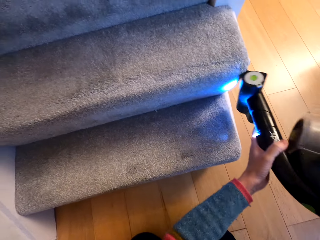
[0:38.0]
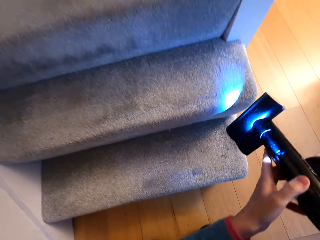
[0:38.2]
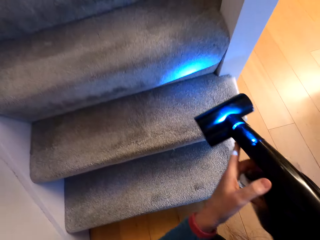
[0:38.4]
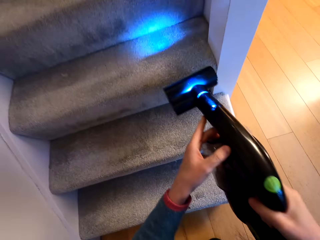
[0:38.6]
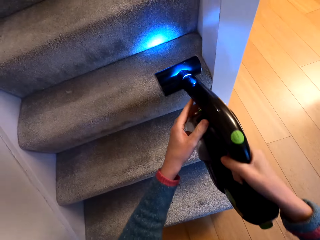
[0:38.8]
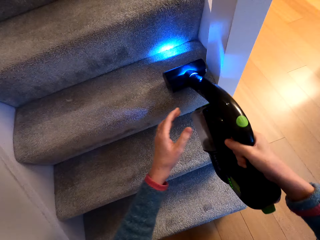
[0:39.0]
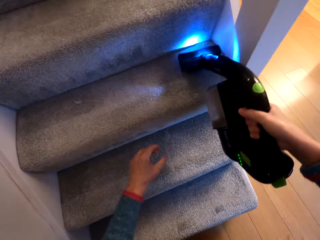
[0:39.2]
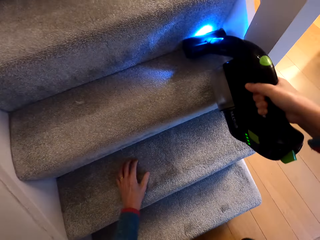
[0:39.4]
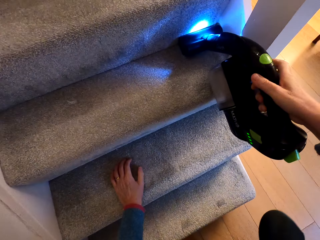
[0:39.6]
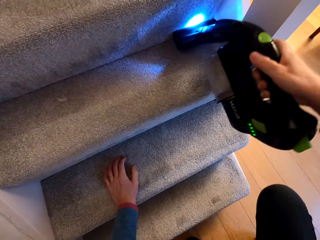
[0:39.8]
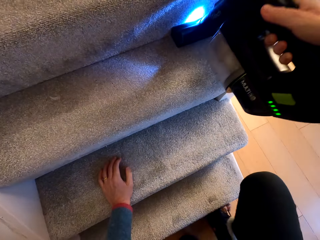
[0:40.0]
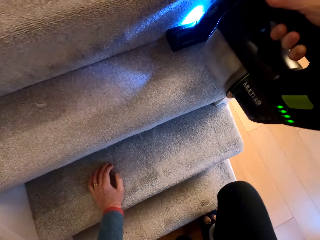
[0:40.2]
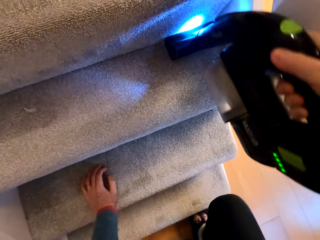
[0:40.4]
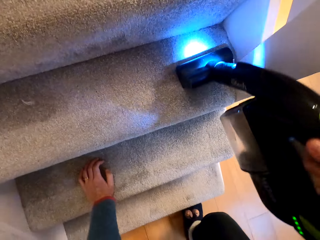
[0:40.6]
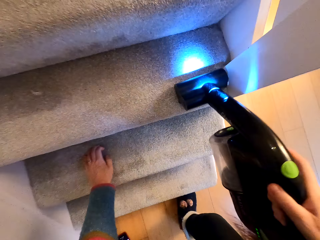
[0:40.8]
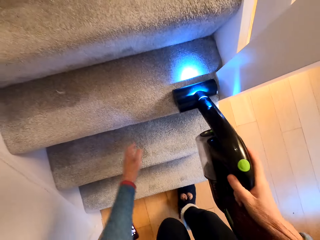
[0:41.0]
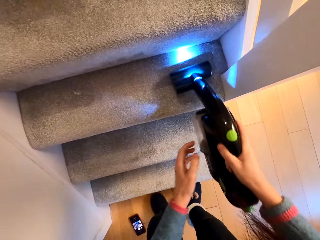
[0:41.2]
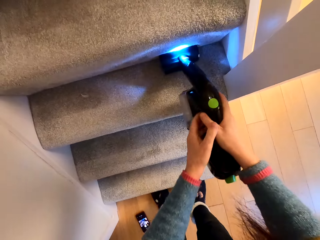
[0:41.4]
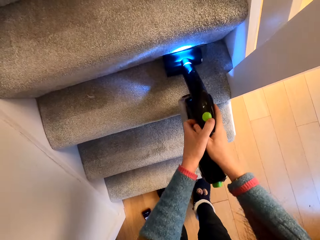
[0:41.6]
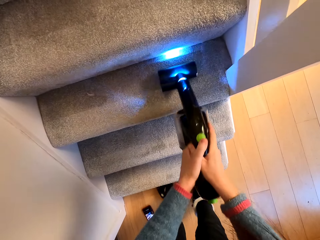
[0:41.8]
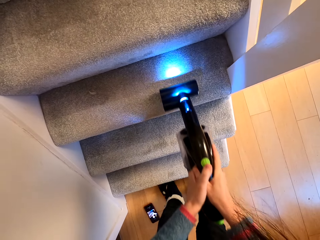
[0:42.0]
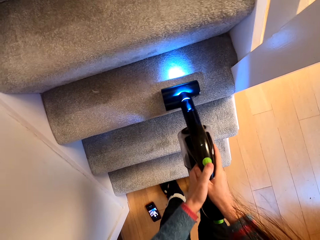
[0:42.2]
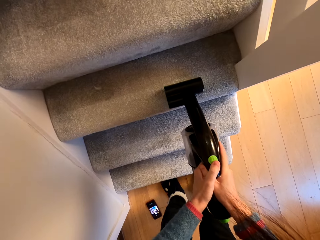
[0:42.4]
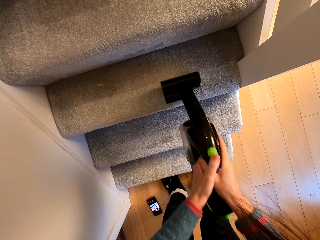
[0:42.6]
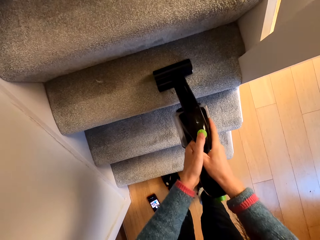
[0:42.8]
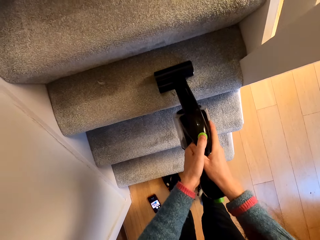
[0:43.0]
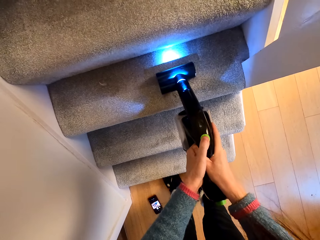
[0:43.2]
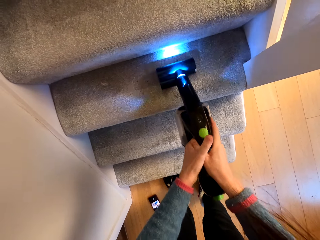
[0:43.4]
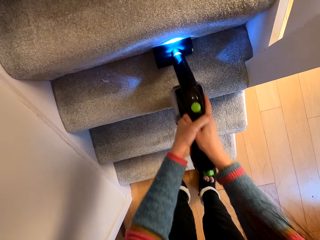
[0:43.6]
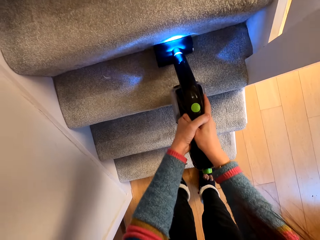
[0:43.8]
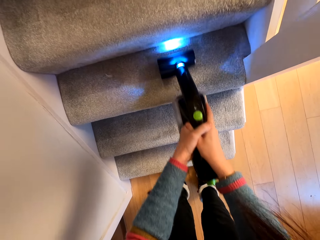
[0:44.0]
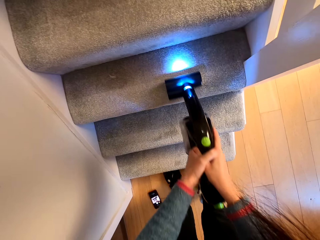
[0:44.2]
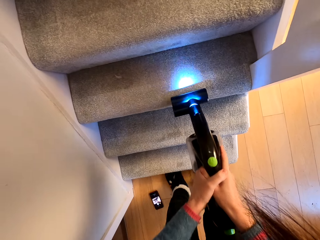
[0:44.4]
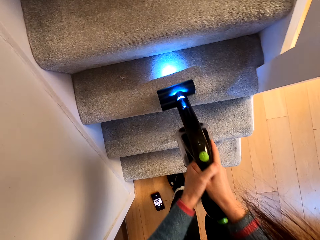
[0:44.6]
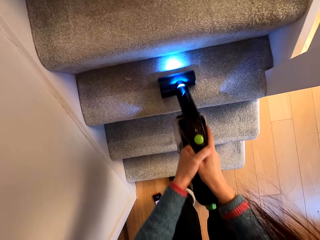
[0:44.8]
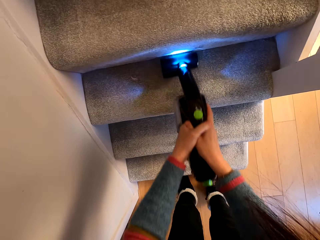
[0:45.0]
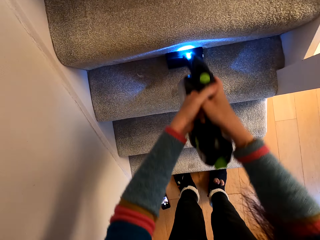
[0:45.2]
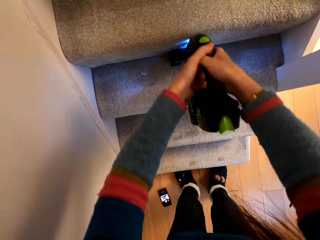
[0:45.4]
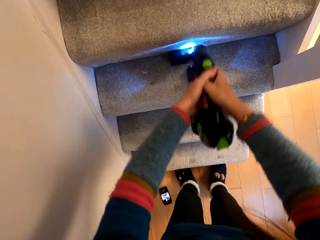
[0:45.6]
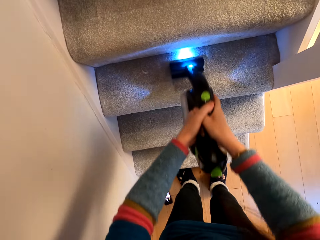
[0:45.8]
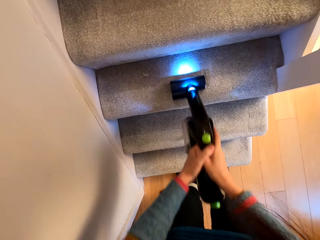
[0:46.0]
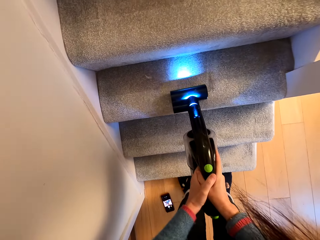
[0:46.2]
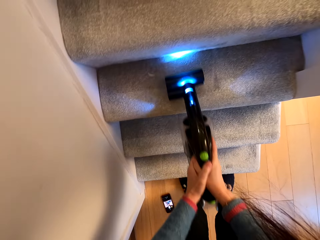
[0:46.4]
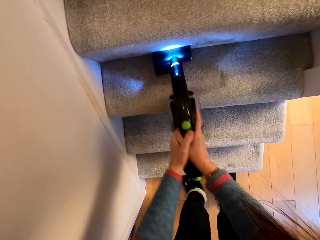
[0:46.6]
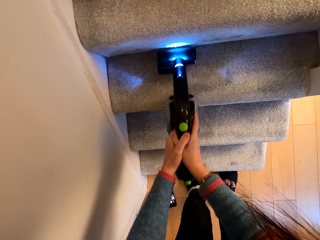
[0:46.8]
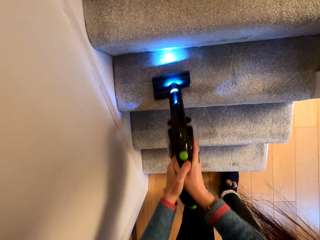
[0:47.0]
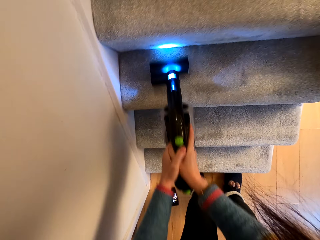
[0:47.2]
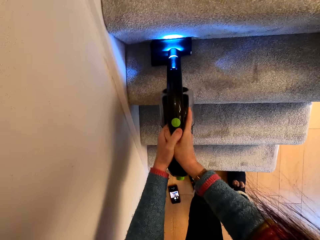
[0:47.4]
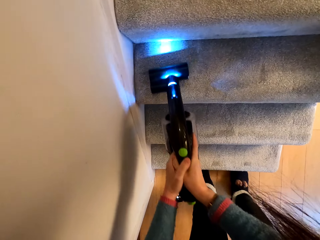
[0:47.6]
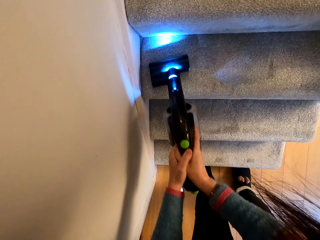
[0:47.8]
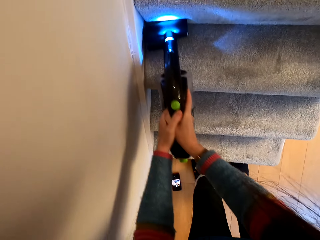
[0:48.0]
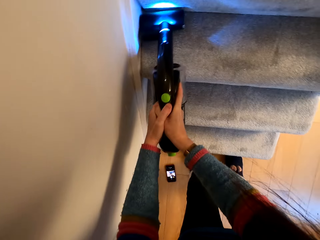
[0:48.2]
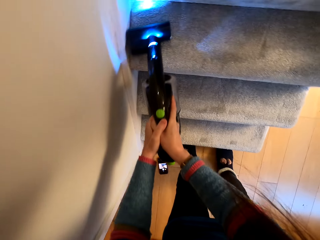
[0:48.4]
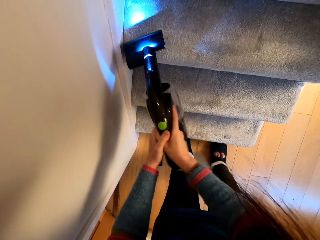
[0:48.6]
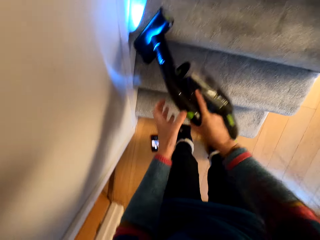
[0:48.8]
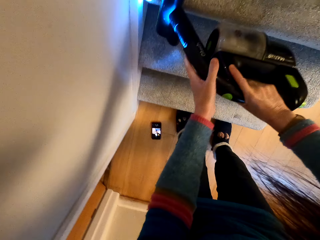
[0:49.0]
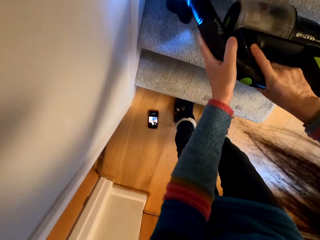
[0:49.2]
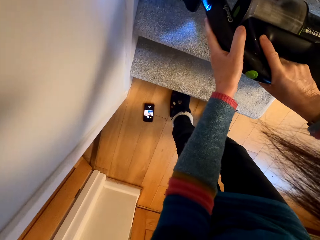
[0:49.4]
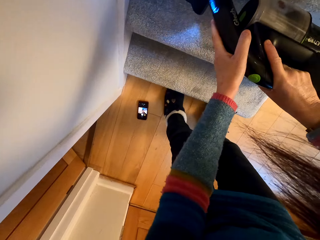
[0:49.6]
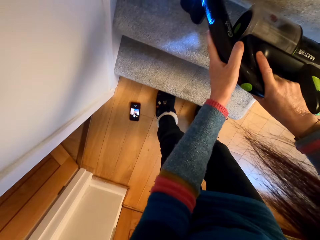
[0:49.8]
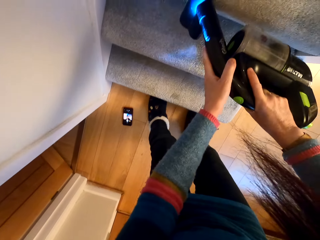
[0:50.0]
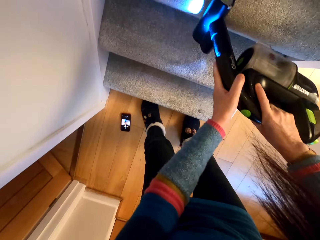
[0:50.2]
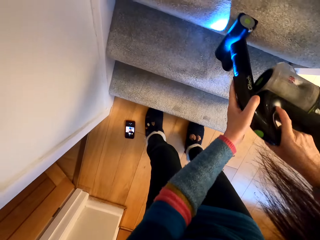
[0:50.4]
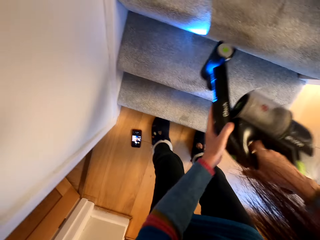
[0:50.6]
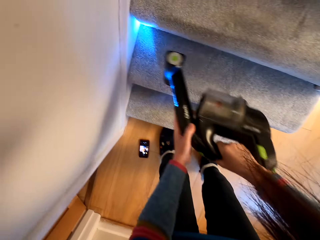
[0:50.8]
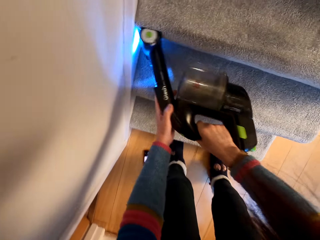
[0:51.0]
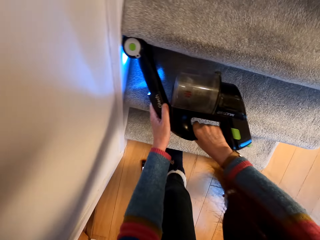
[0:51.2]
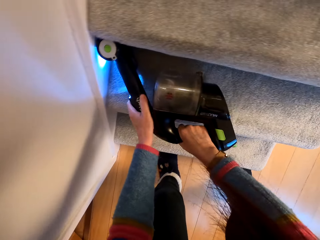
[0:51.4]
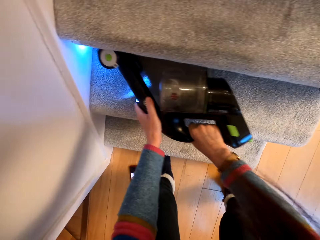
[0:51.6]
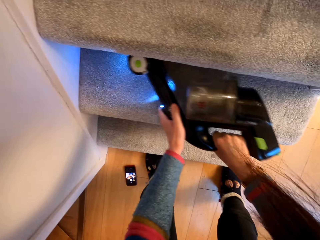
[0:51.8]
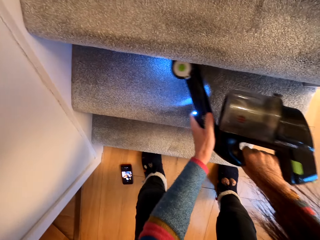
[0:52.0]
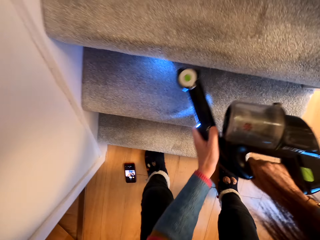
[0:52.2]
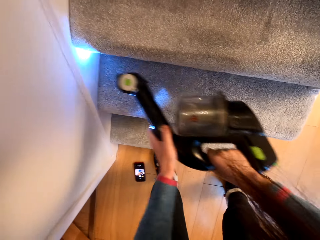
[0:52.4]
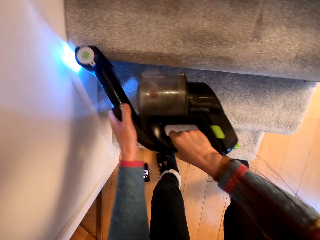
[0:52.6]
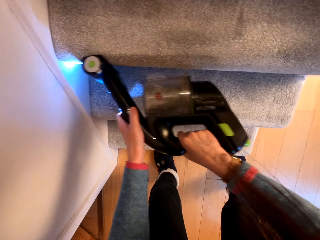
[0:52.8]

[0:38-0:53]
The camera wearer puts a hand on the staircase. They stand up. They put off the light of a vacuum cleaner and put on the light of the vacuum cleaner. They clean the carpet of the staircase.

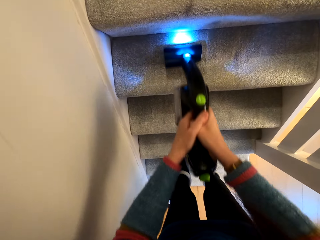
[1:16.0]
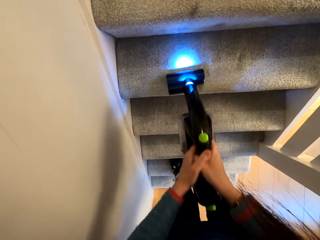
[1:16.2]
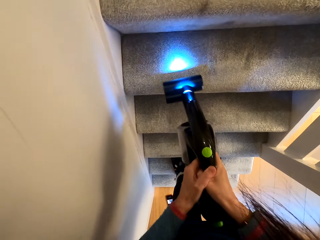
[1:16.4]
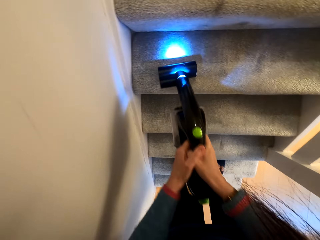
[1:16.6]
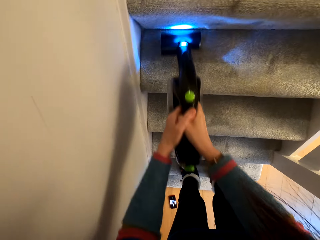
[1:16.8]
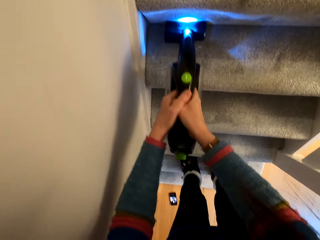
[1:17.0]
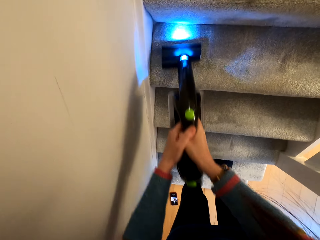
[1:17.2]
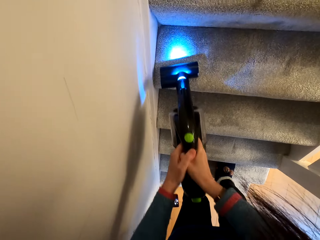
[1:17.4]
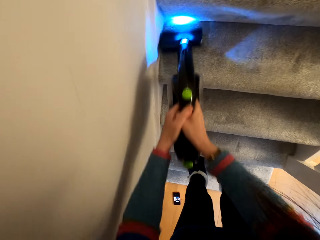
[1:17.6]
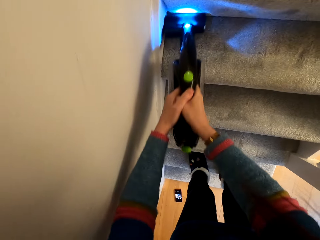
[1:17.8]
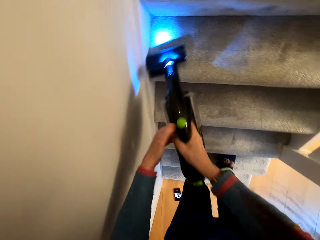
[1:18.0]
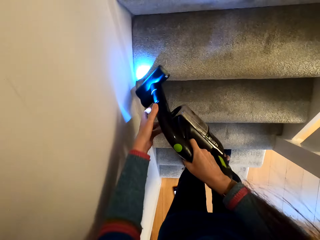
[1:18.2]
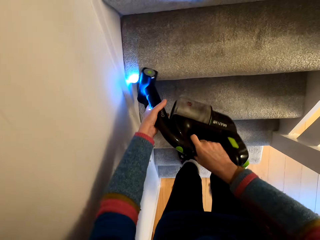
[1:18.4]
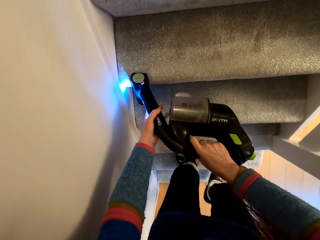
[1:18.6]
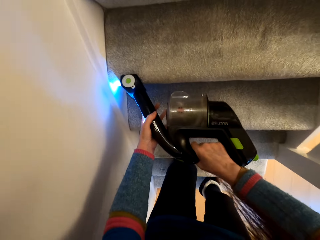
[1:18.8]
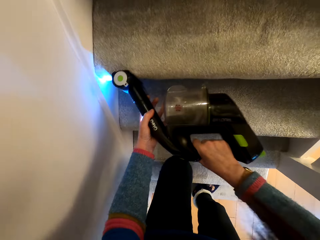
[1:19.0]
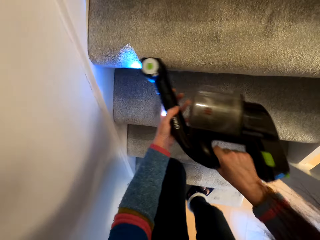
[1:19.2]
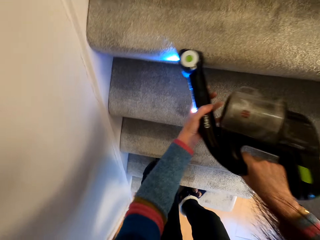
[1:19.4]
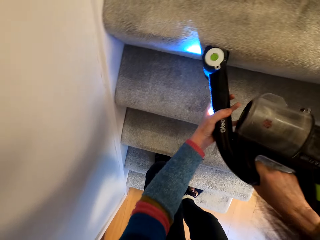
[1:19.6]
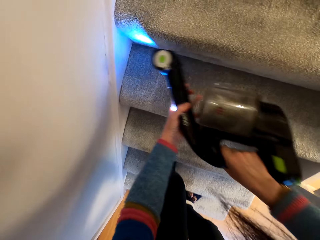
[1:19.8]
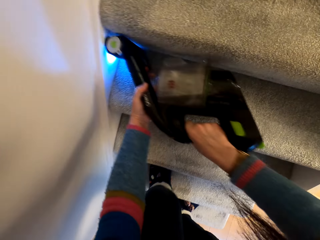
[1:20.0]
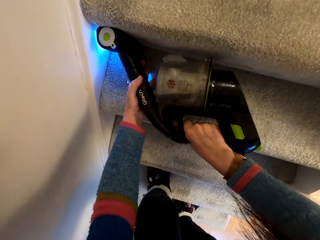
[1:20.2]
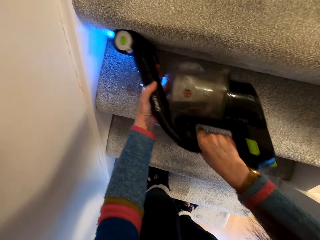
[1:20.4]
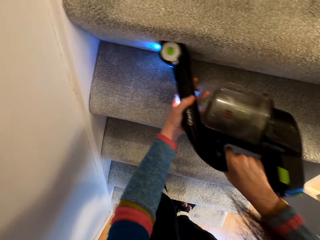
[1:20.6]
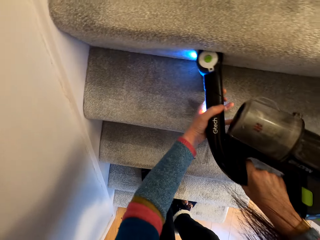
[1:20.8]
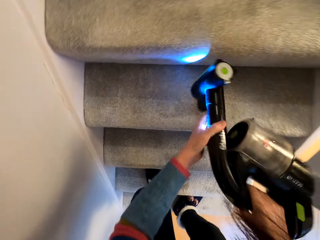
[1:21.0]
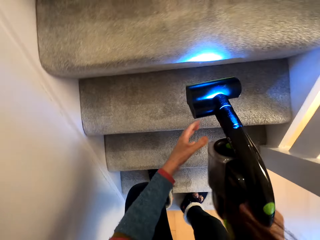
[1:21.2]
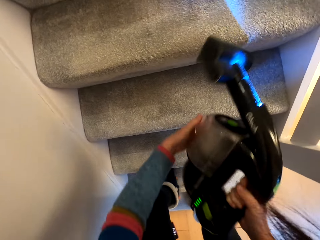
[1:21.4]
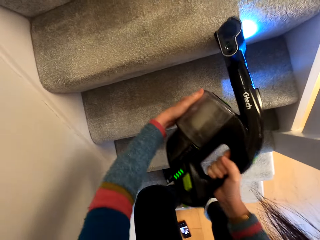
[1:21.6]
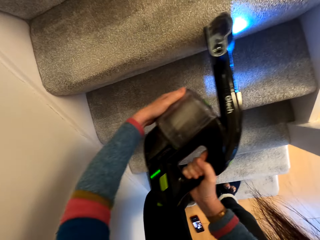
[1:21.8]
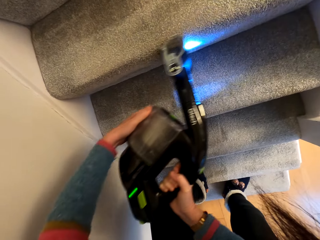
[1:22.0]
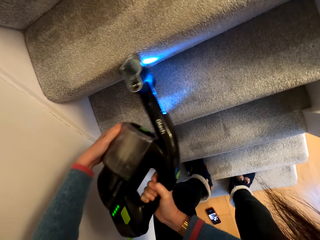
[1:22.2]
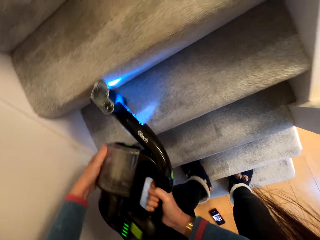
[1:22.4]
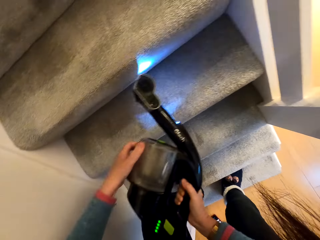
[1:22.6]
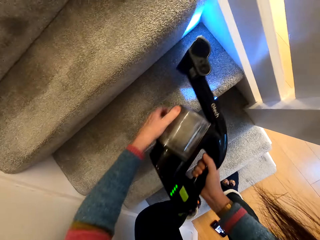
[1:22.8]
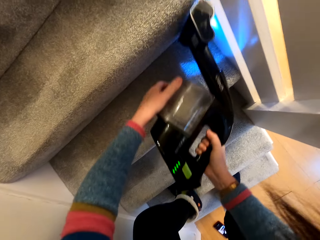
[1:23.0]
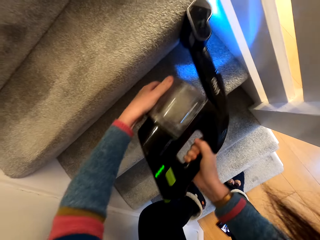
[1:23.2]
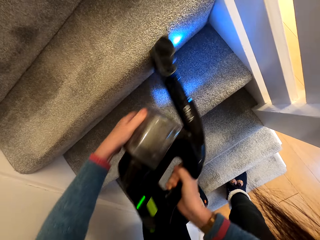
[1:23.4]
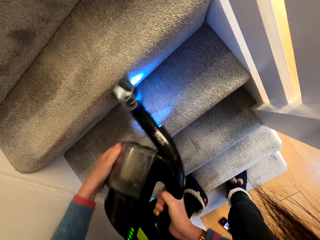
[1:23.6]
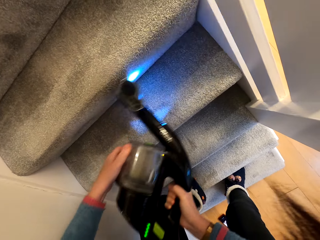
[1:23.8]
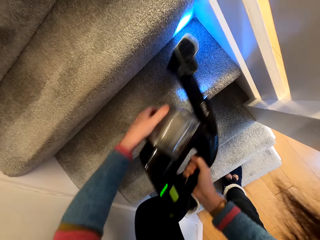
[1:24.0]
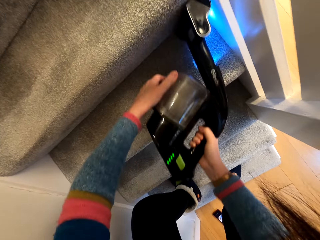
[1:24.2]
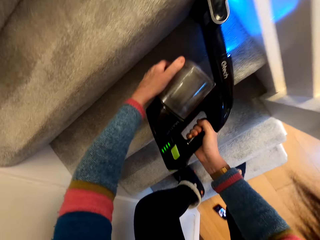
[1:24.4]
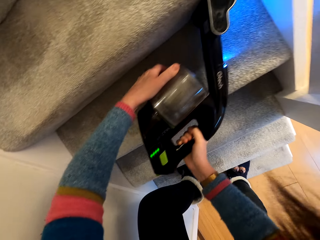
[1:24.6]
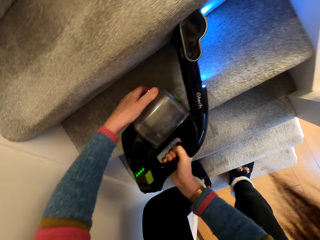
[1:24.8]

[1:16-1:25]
The camera wearer removes dust from the staircase.
